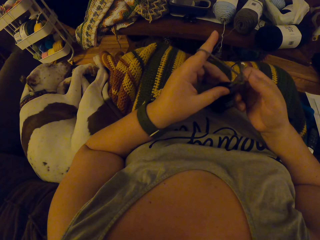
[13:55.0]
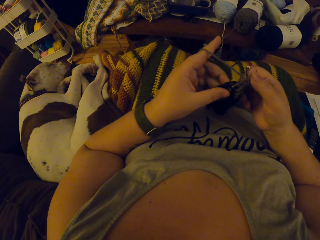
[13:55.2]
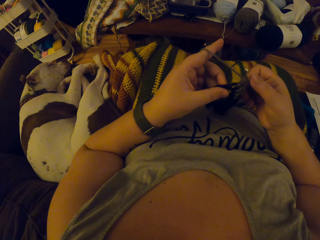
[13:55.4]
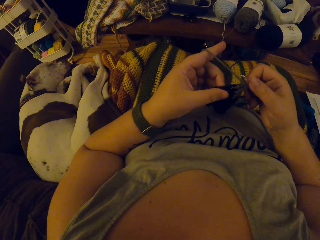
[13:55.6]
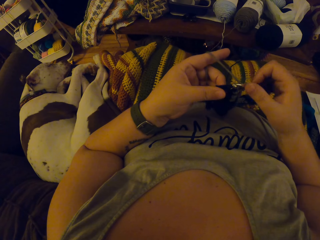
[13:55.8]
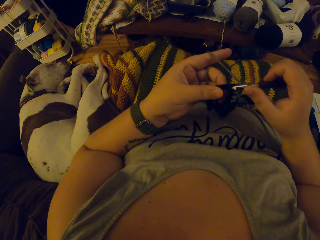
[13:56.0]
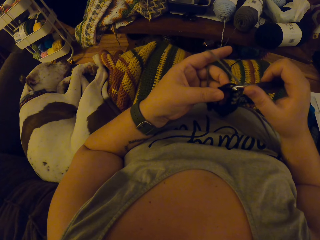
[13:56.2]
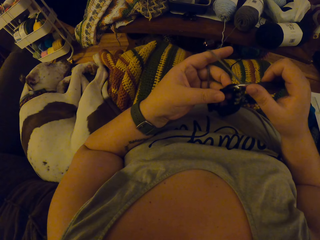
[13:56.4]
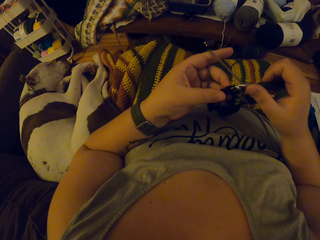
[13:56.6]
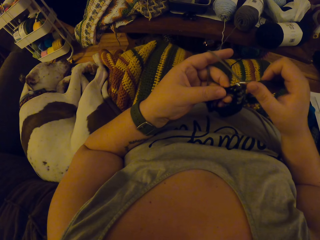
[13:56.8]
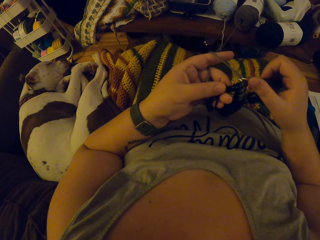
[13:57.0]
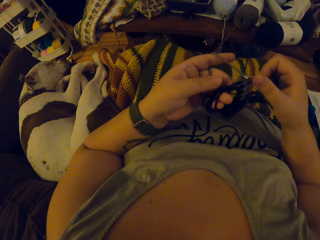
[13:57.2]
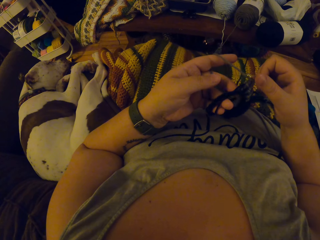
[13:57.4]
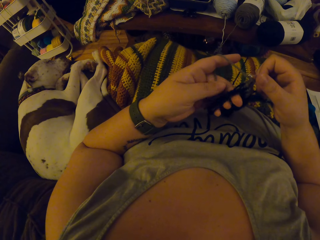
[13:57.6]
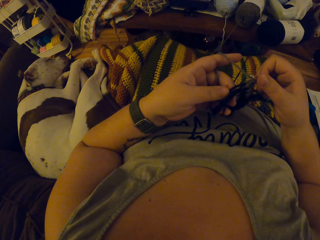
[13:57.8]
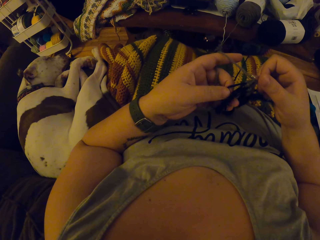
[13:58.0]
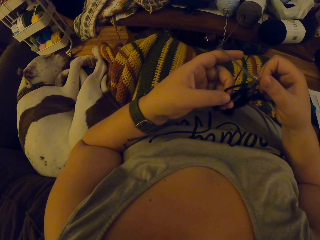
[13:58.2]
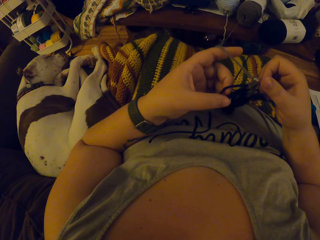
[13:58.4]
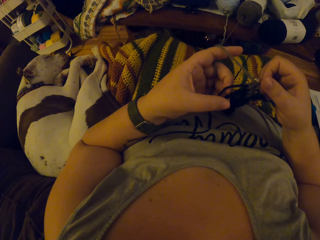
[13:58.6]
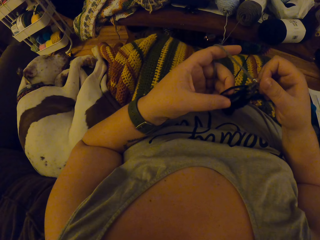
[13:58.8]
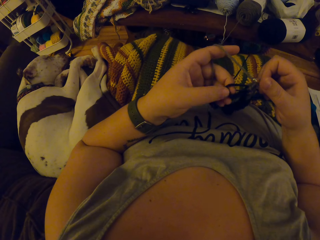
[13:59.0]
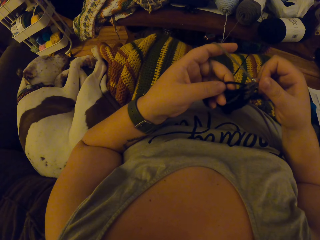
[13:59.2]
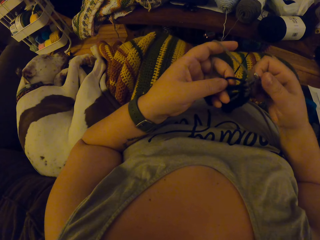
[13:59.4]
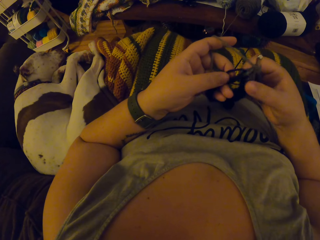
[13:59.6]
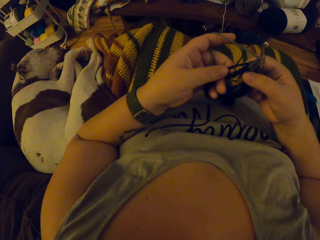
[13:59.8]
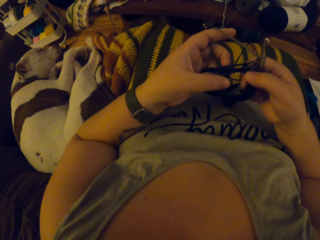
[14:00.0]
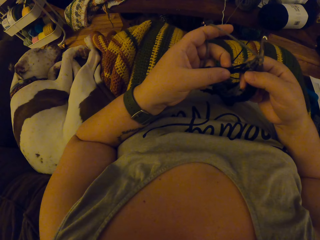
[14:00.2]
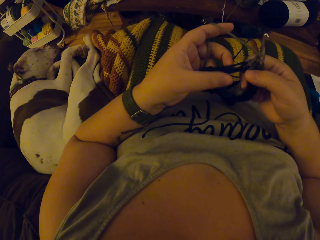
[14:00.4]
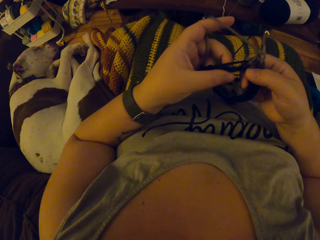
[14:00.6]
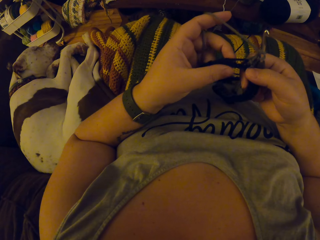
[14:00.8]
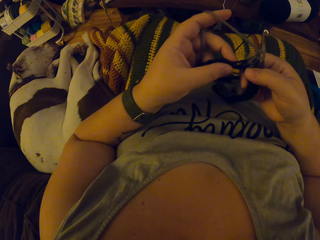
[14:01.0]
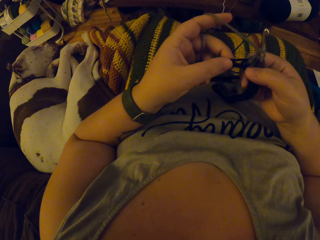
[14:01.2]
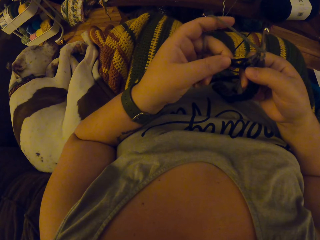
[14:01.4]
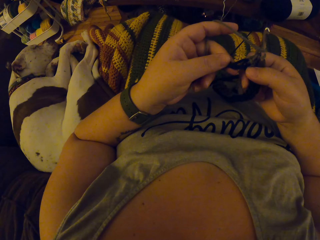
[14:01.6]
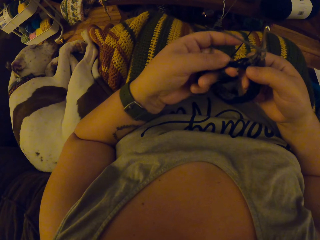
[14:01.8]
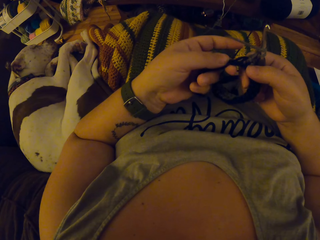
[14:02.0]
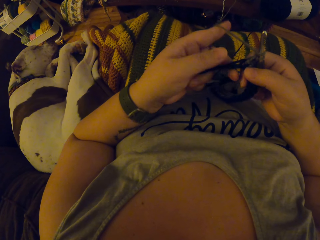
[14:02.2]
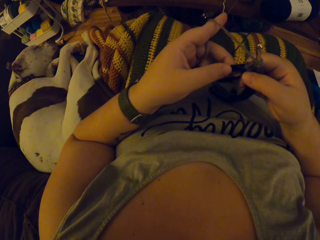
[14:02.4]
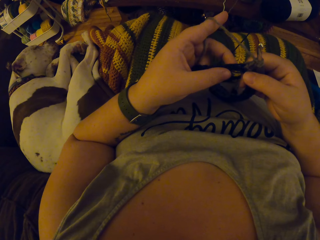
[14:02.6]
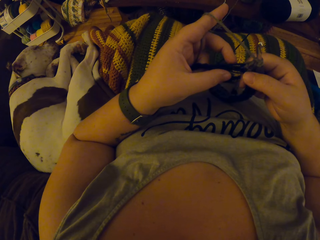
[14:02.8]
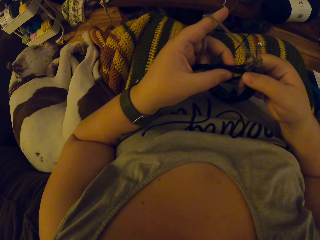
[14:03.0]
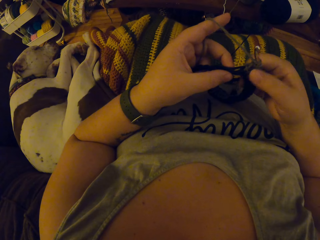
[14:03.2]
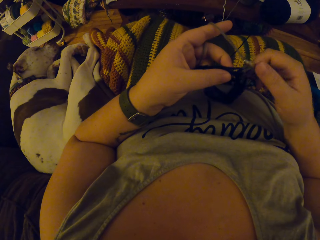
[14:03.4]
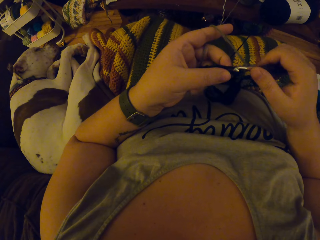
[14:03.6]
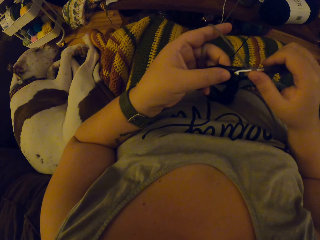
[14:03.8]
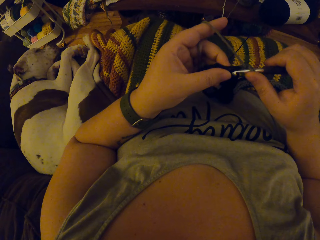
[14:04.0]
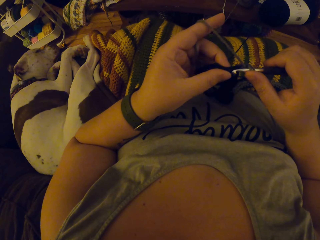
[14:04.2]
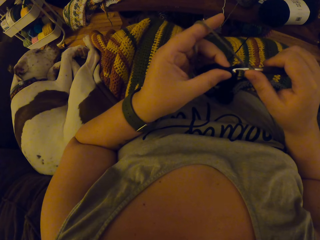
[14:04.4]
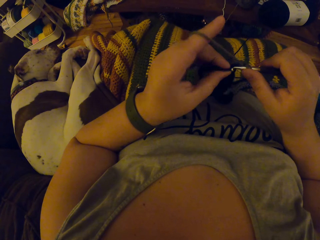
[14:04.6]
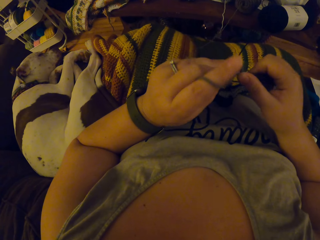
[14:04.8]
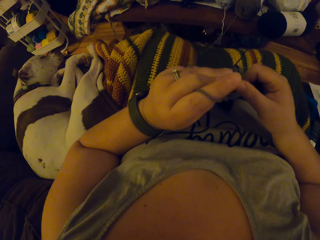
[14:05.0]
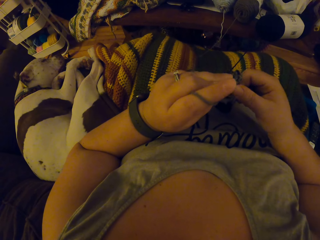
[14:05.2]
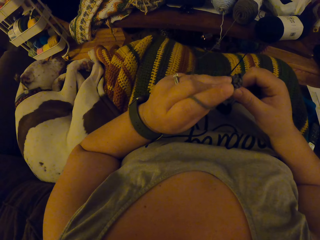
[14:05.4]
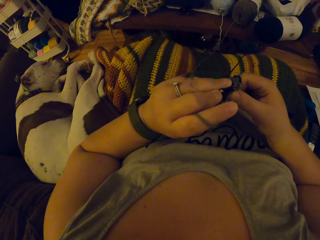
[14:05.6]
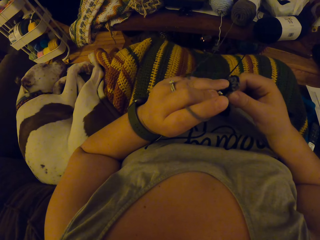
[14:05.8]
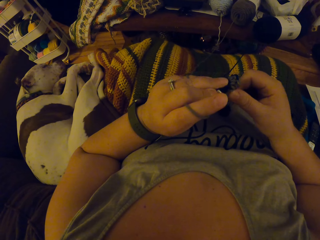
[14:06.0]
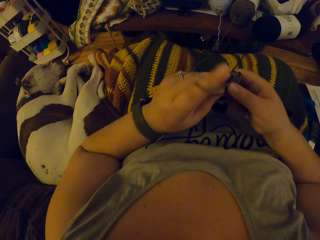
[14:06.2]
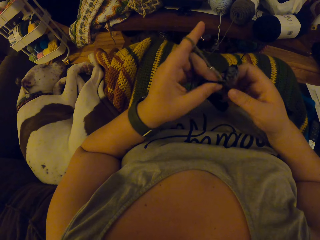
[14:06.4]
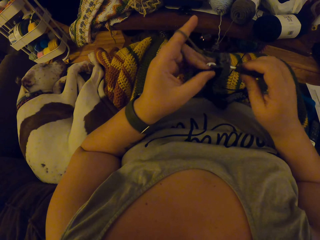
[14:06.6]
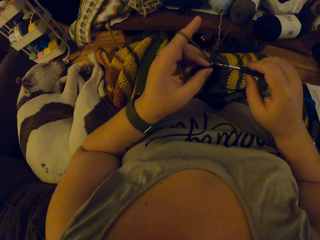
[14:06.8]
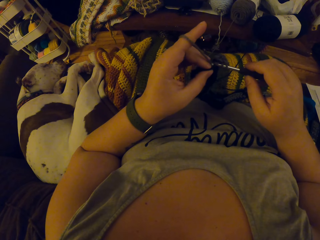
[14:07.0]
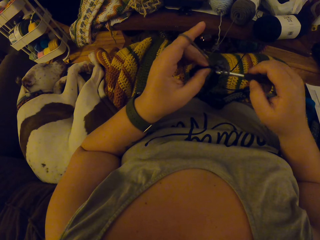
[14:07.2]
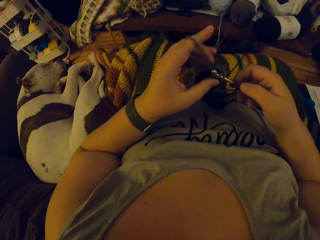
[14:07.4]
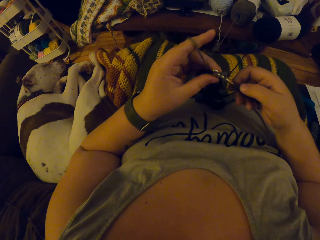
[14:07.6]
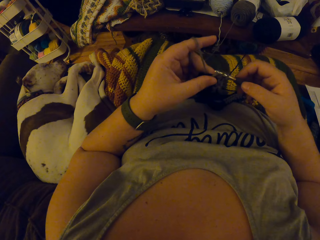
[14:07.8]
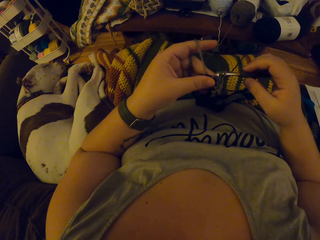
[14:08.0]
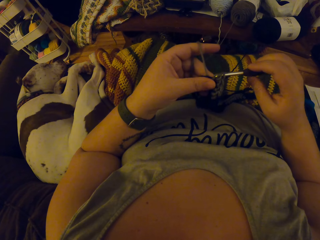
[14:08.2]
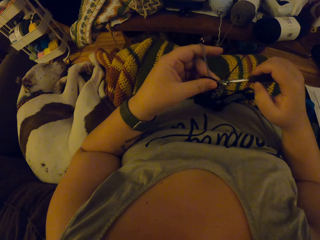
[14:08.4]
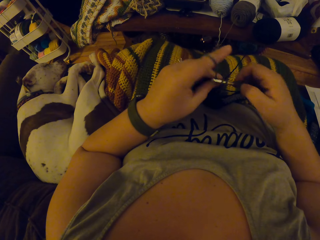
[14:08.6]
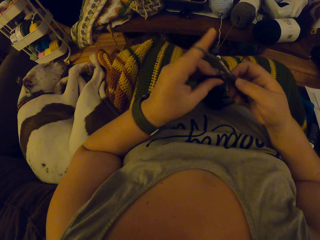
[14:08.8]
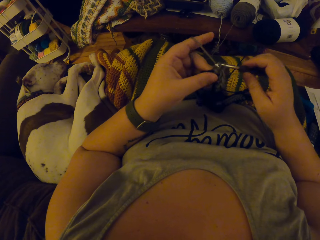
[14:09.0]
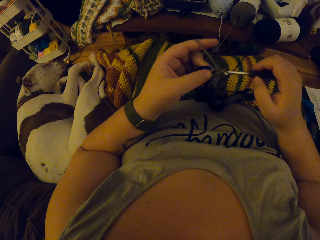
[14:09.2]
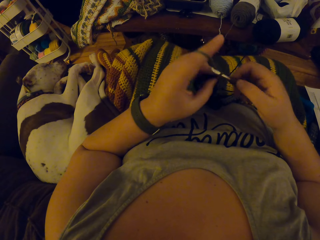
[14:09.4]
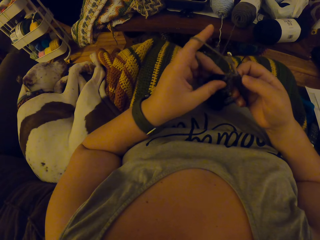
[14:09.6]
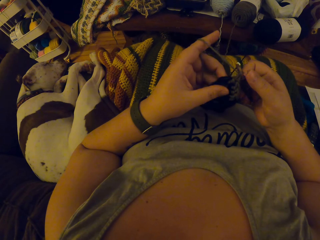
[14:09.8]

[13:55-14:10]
The camera wearer checks the stitch. They sort the yarn. They knit the yarn. They start to crochet.

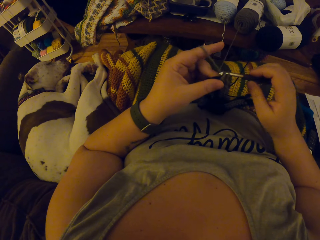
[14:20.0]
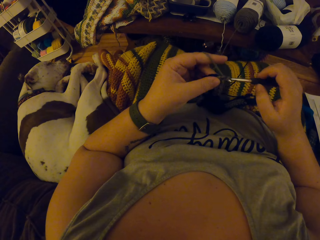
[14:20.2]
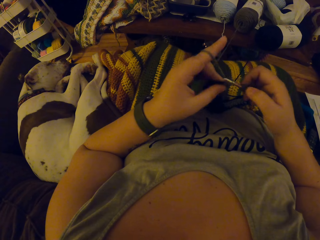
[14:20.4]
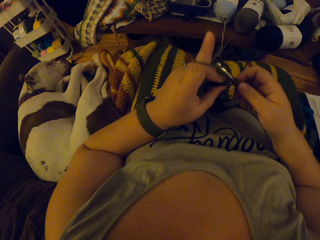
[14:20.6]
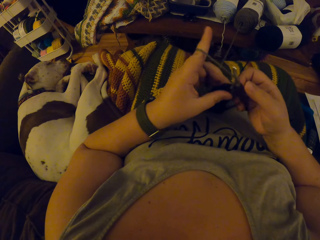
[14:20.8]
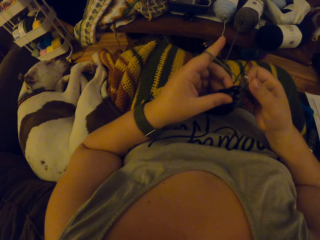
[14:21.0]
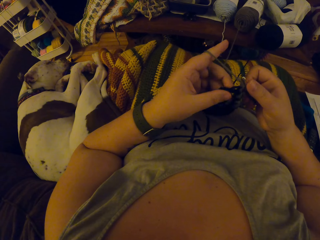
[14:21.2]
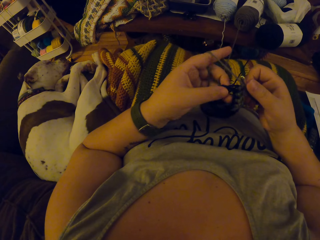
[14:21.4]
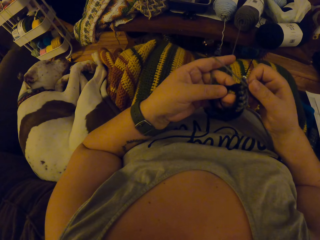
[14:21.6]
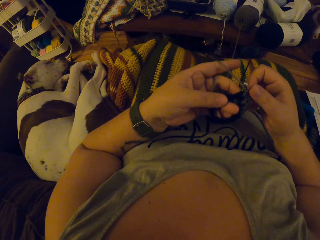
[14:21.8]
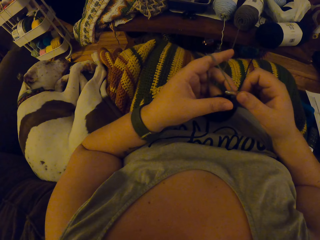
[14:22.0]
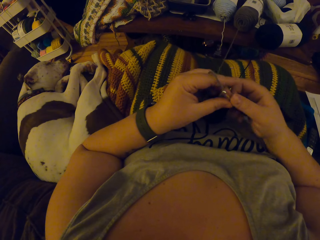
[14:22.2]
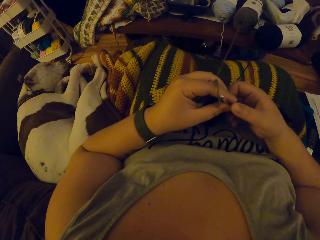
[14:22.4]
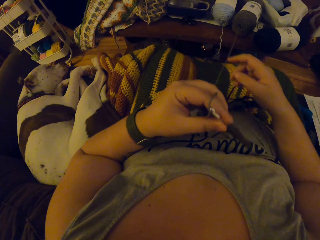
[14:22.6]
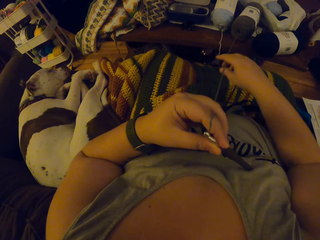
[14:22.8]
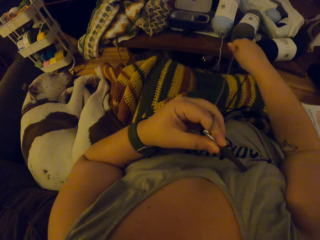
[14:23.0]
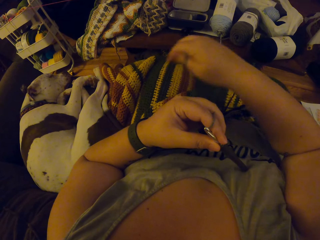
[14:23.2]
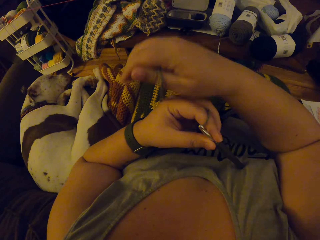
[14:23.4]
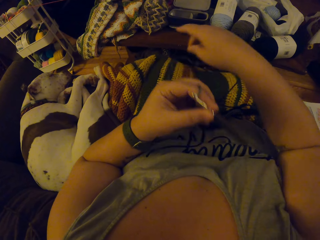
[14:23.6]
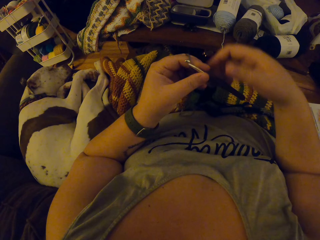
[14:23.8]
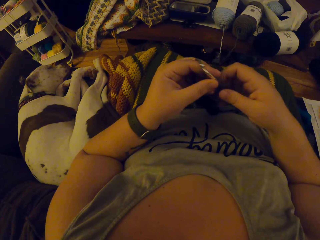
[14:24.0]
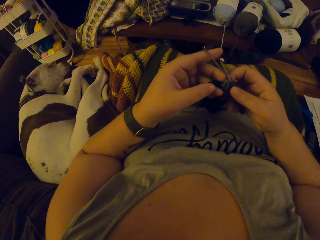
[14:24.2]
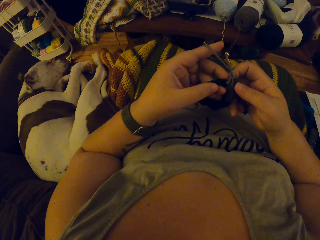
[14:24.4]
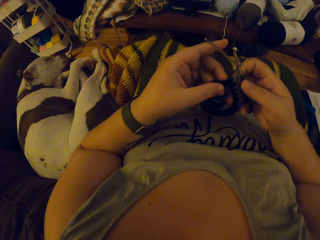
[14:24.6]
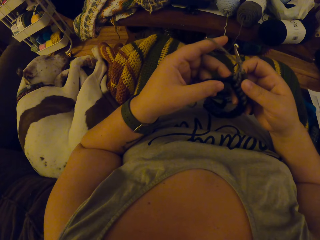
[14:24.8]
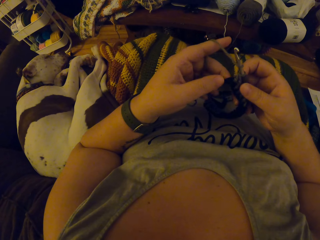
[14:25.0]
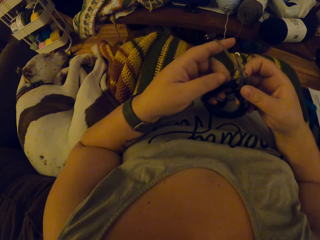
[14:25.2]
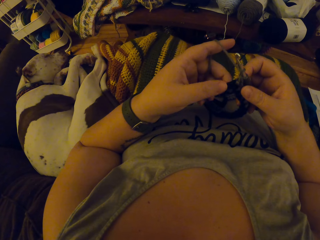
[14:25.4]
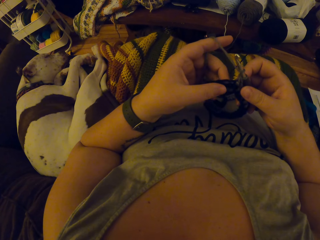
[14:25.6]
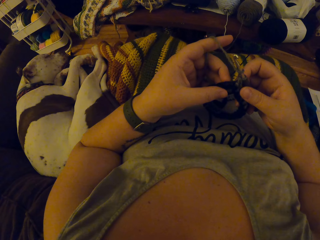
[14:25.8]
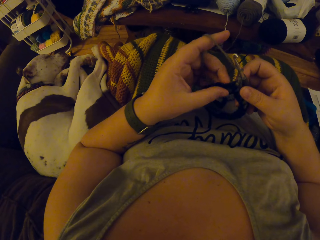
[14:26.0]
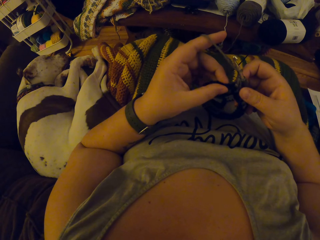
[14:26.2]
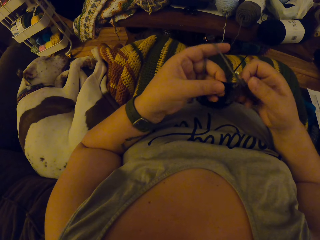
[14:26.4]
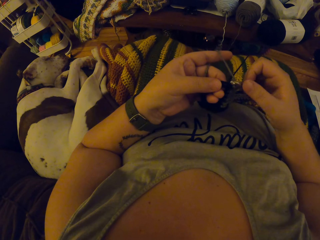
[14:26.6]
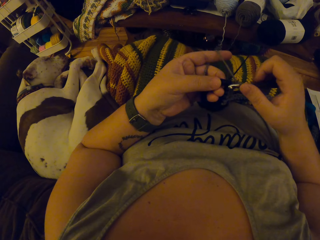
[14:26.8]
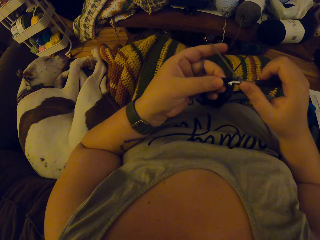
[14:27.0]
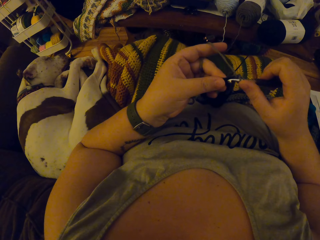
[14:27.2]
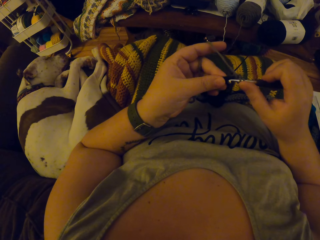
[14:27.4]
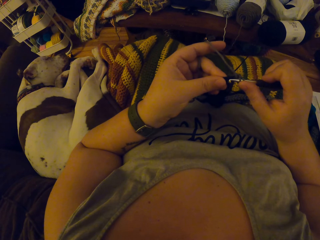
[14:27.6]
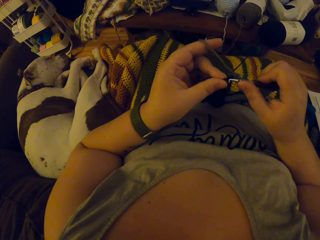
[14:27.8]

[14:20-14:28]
The camera wearer moves the knitting pin to her left hand. She pulls the yarn out of the ball of yarn with her right hand. She crochets the yarn with a crochet. She moves the knitting pin to her right hand. She knits the yarn.
